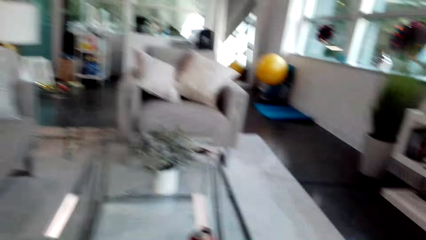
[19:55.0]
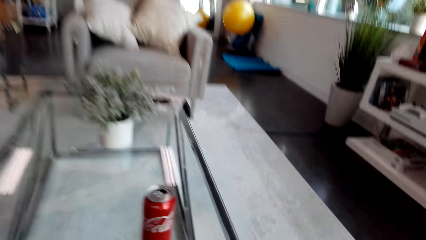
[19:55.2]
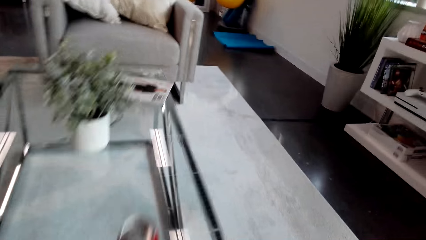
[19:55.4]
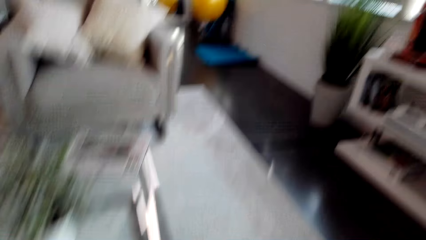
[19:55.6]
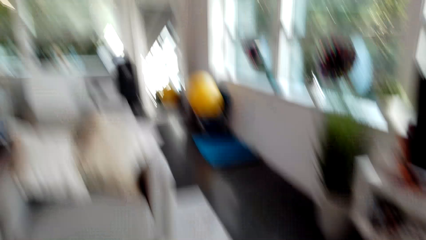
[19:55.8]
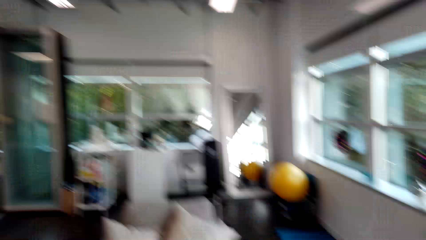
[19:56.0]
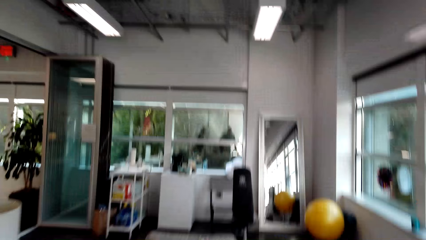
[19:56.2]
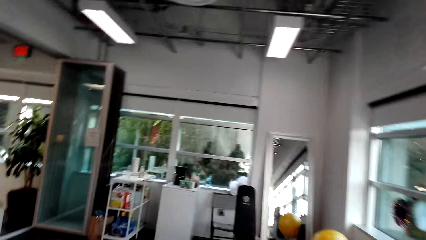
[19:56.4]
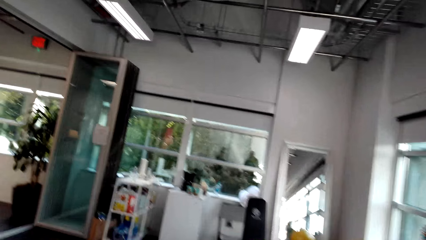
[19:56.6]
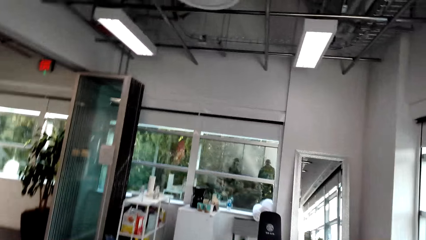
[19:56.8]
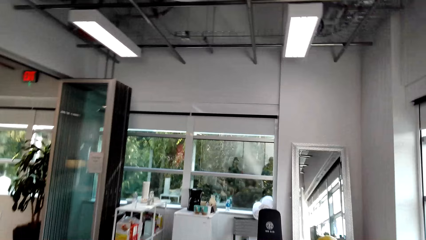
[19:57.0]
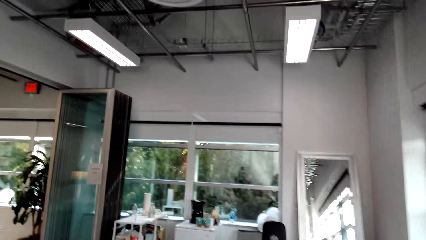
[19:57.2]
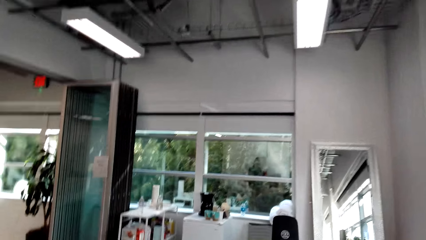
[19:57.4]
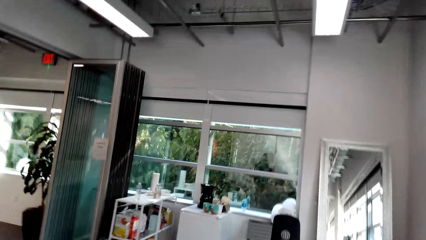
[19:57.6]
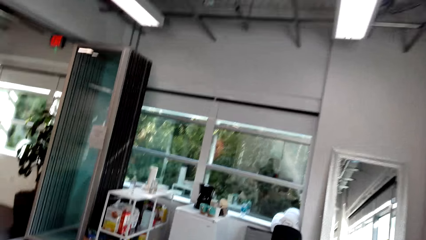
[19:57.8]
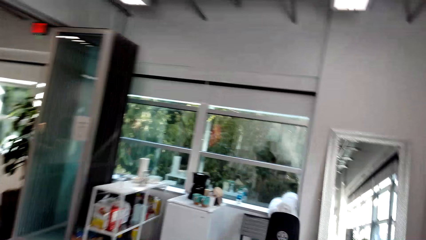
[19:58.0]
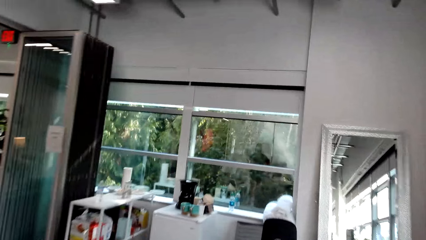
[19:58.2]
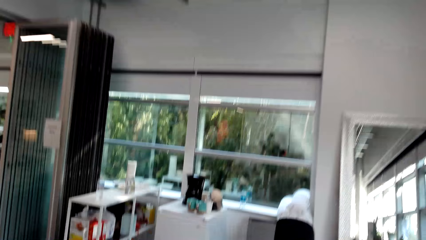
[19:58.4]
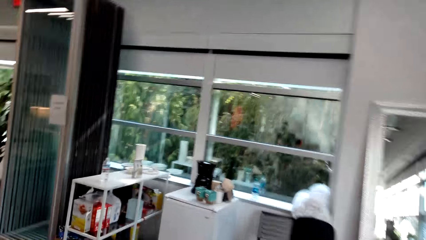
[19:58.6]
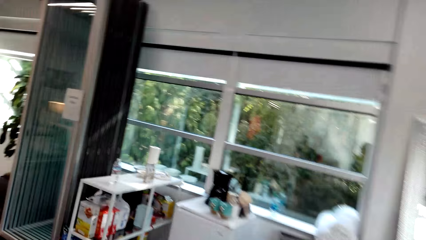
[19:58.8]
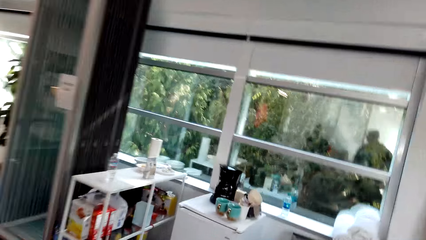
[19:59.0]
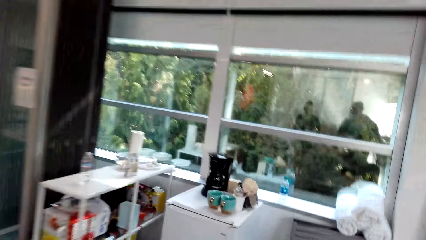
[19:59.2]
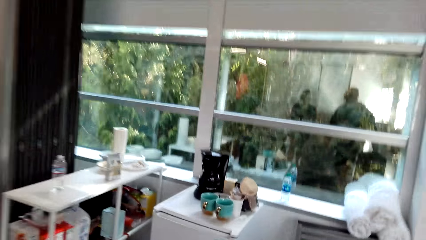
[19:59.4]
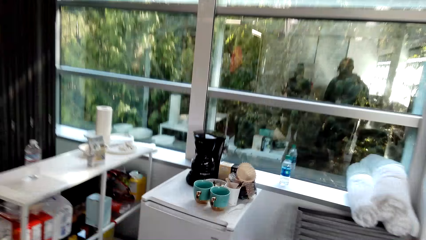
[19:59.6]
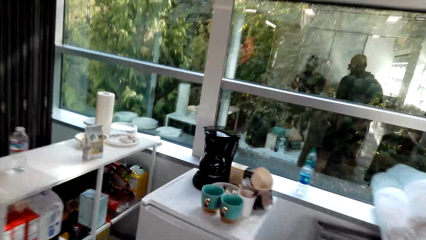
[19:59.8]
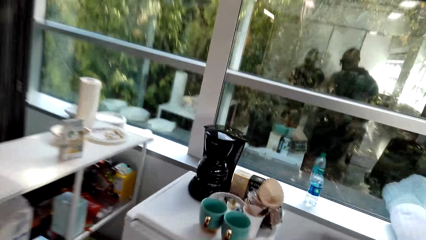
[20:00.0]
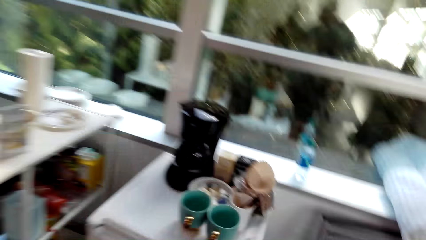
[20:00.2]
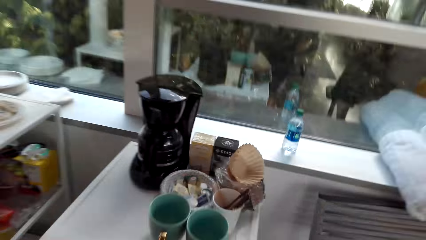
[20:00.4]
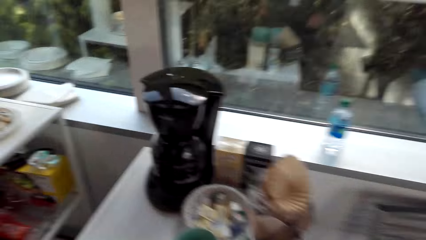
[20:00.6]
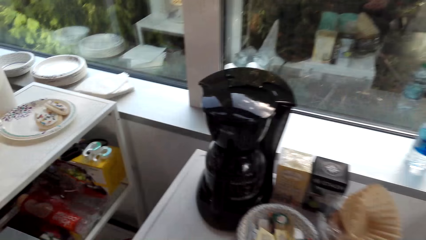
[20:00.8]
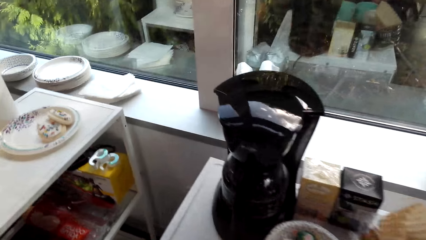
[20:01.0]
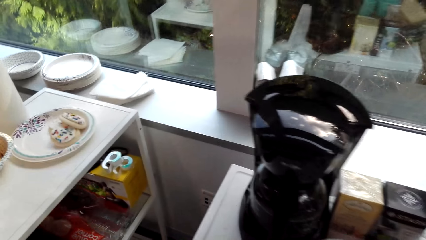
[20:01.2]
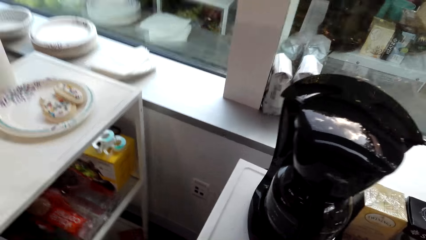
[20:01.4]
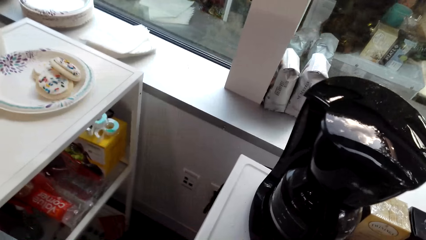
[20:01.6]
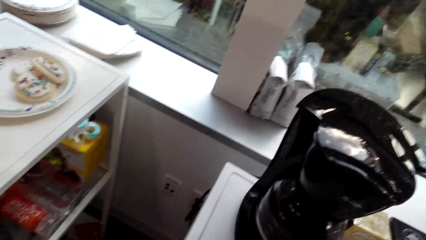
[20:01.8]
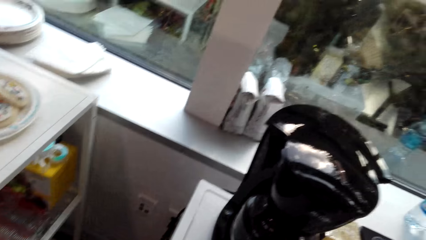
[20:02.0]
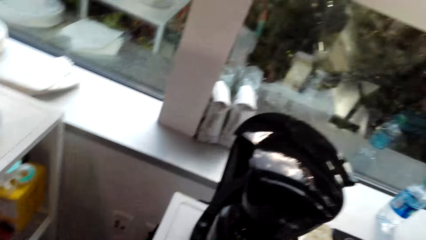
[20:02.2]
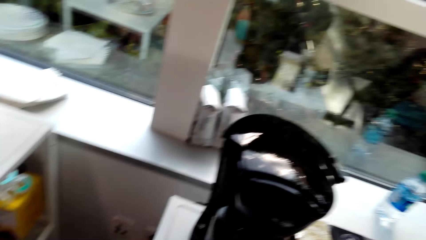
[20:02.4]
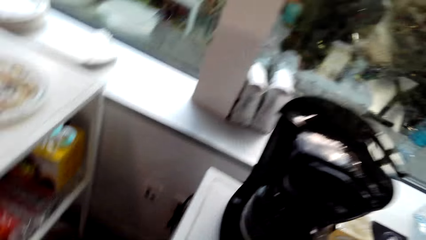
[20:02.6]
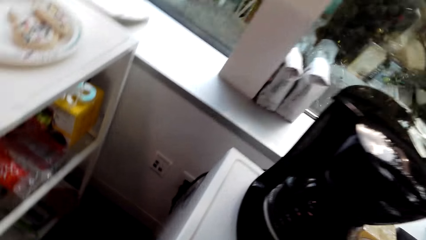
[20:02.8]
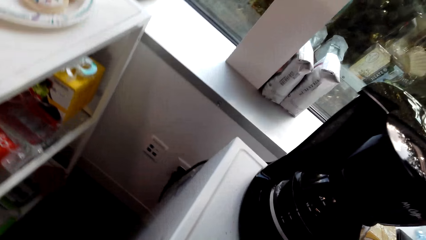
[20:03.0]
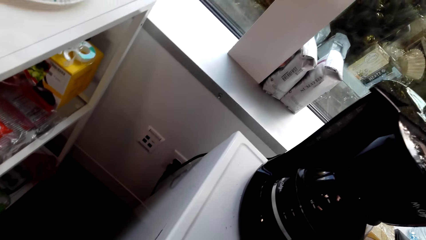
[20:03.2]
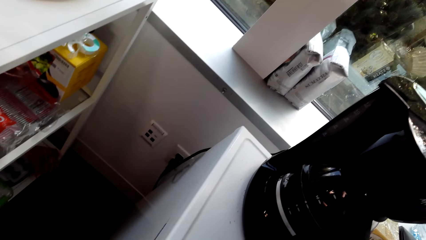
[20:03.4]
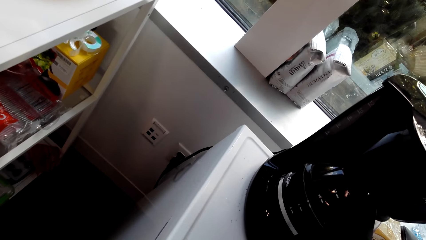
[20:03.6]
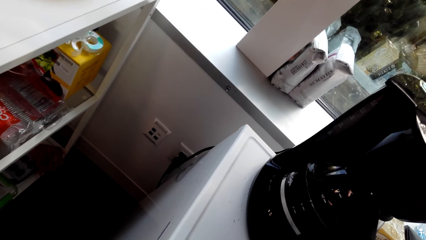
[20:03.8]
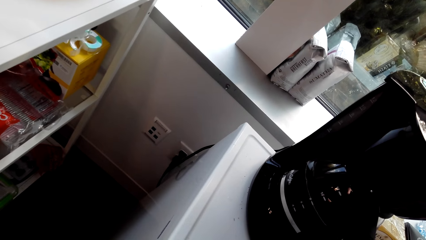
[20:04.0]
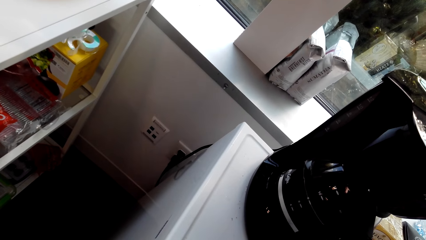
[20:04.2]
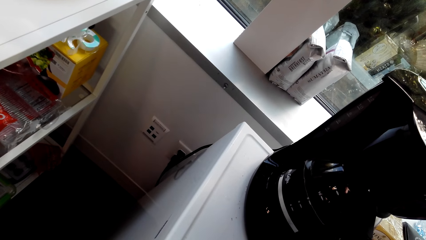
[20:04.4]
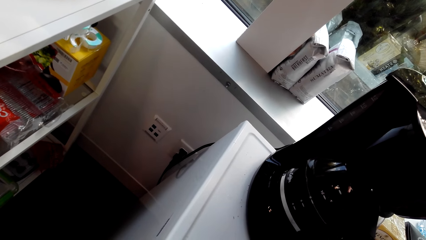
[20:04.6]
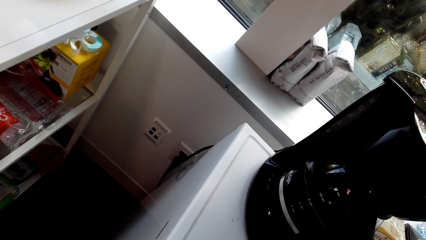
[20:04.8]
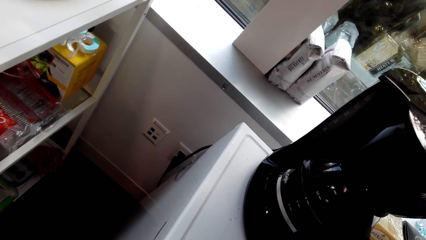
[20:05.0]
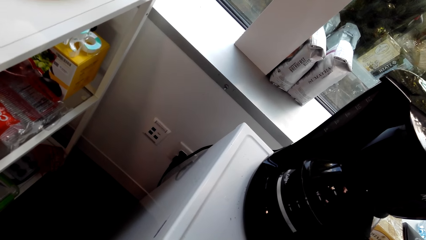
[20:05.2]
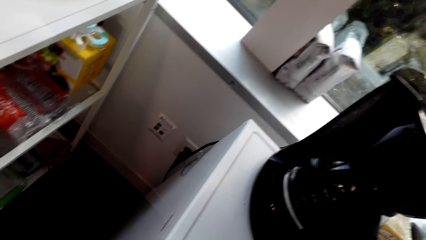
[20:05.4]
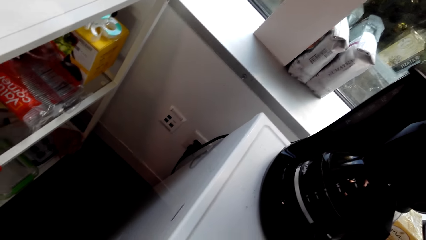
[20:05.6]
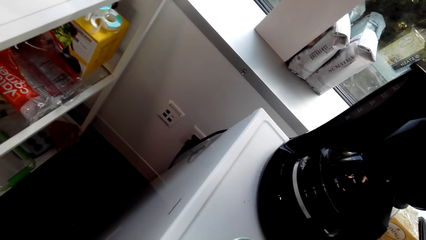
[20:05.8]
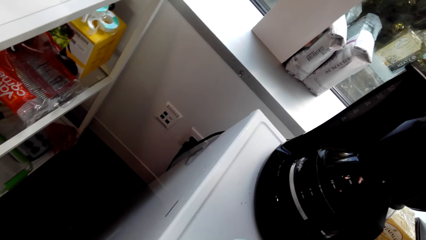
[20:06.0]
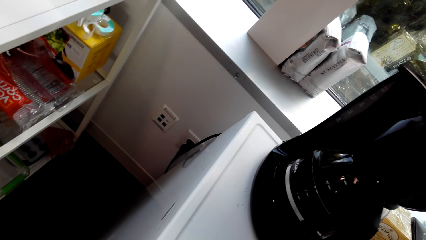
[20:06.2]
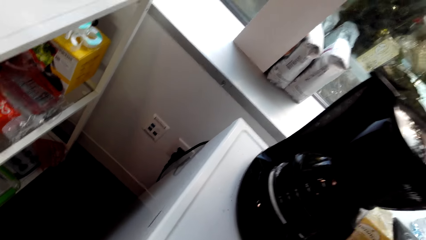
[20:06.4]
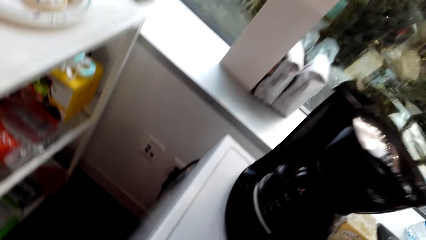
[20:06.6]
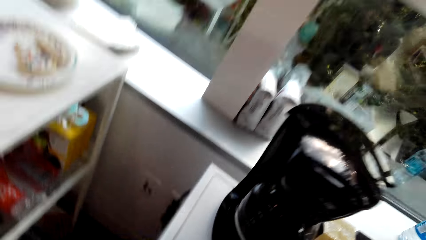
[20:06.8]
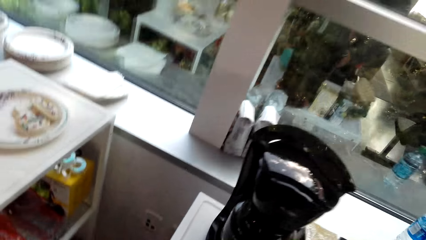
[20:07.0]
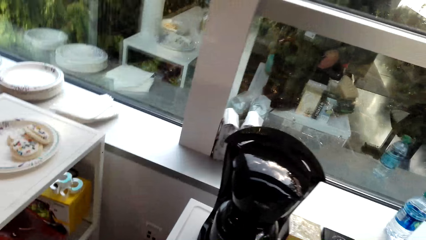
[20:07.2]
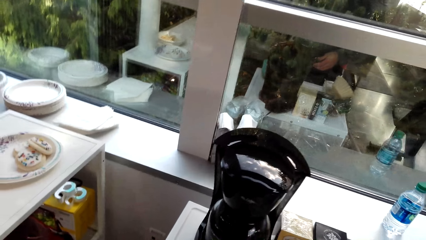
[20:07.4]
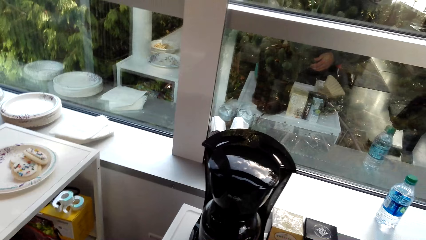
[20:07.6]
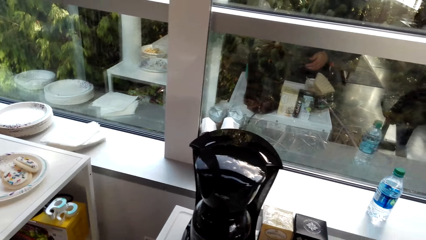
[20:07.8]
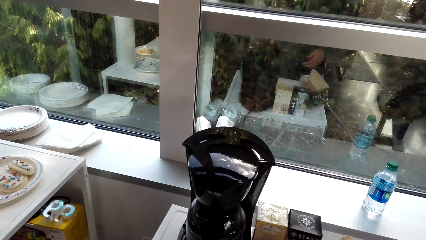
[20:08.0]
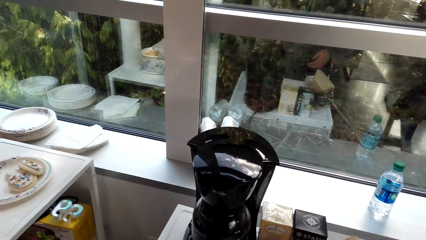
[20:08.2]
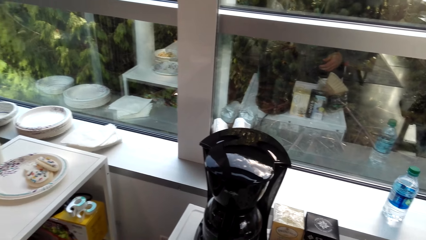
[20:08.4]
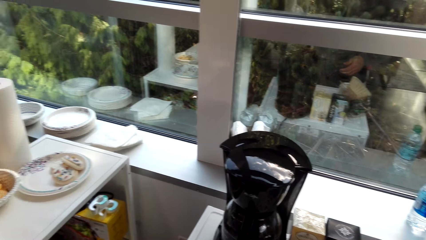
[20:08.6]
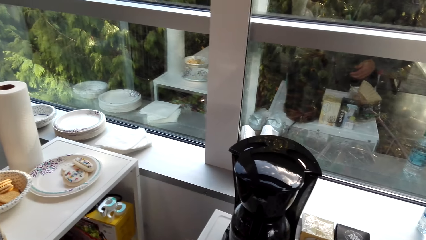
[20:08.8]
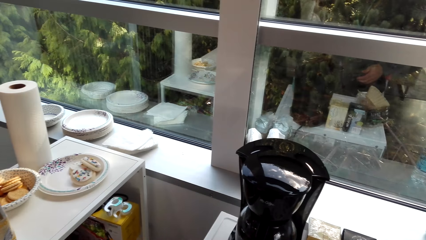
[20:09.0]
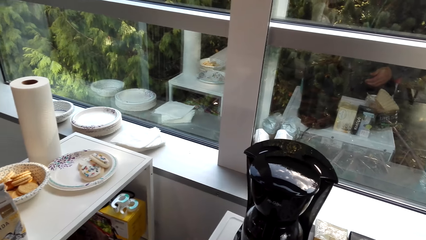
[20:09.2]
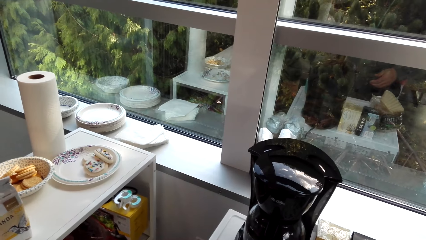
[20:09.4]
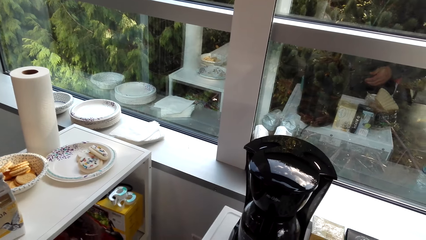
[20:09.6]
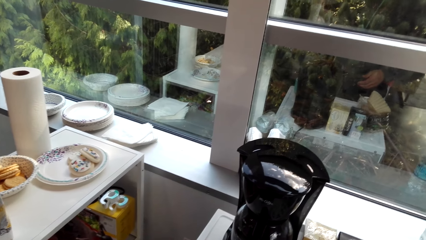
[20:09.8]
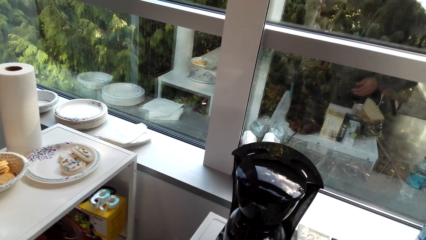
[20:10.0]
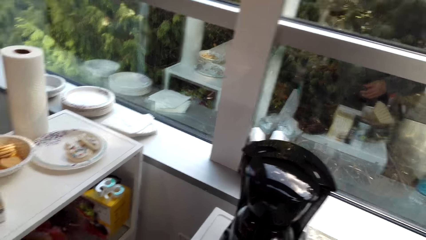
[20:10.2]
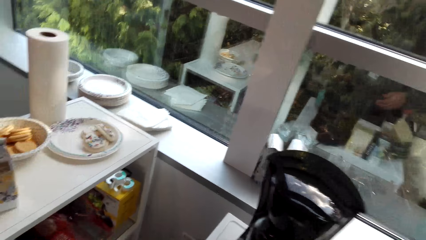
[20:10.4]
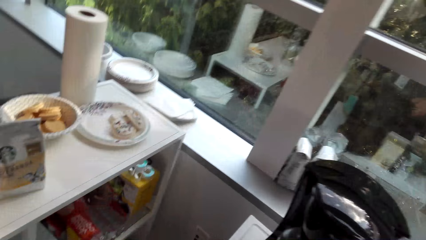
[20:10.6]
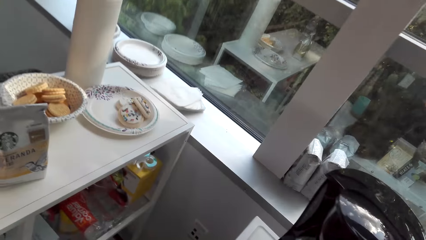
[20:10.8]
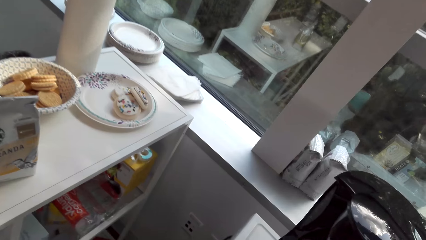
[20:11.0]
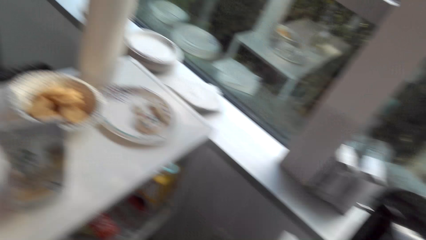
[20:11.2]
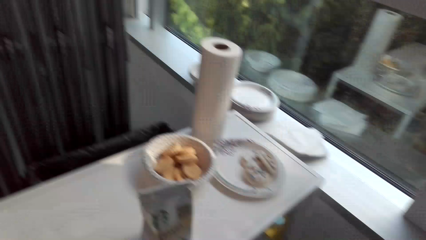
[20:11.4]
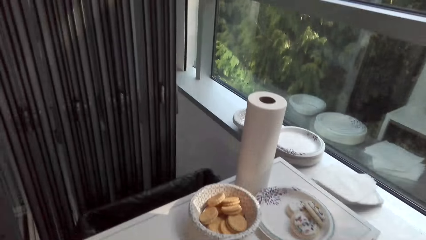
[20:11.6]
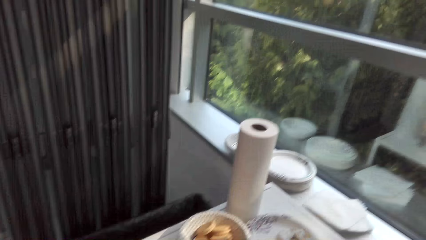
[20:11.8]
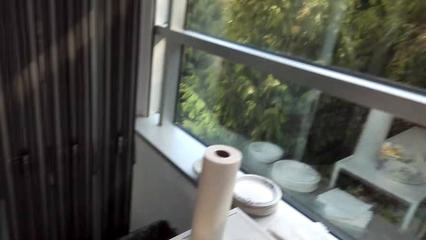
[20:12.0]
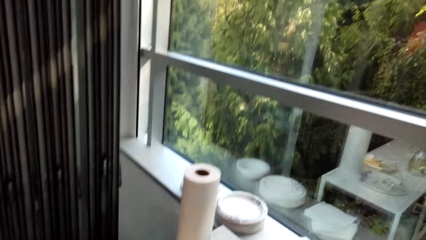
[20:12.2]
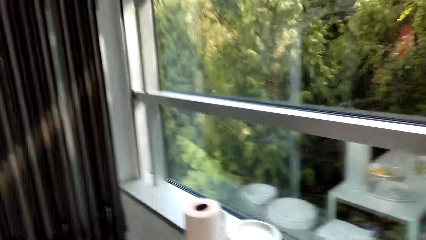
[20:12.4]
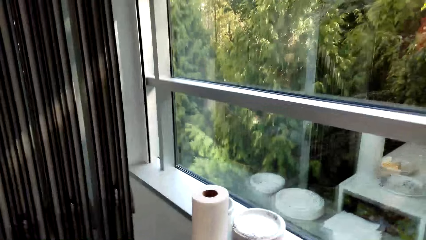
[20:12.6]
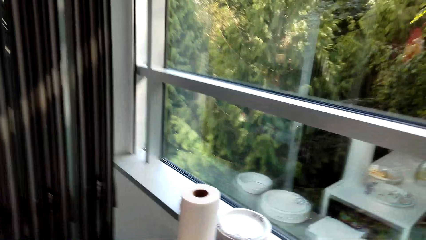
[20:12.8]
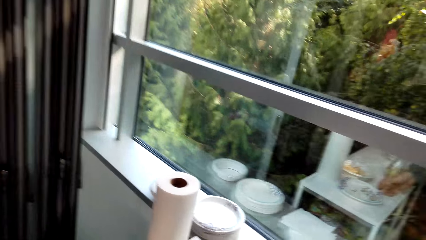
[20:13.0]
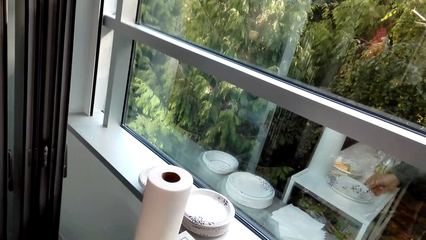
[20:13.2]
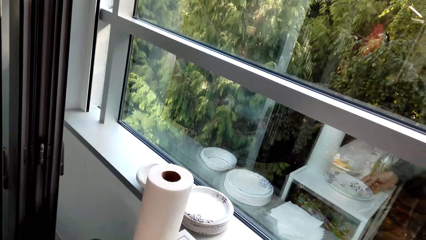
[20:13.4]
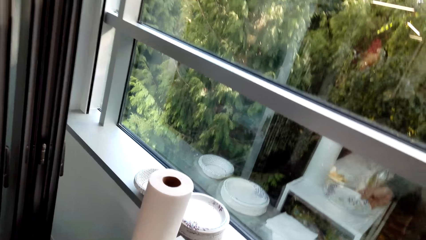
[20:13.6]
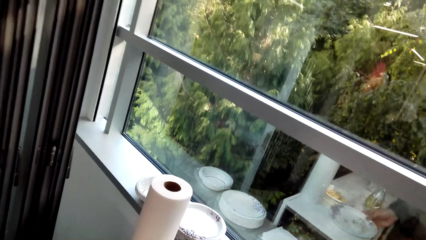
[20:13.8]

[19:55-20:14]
A woman moves the hand. The camera wearer picks up the coke can. They move the camera around the room. They walk around. They converse with the woman. They move towards the kitchen. They converse with the woman. They move the camera around the kitchen. They converse with the woman.
